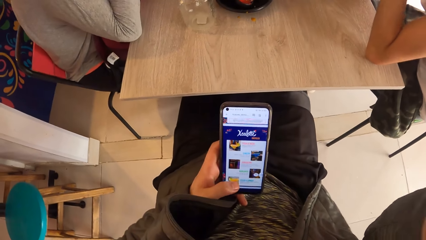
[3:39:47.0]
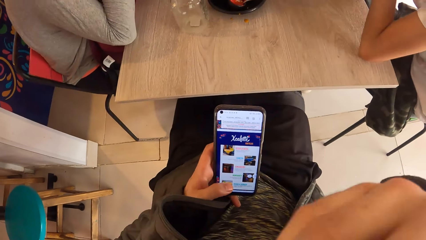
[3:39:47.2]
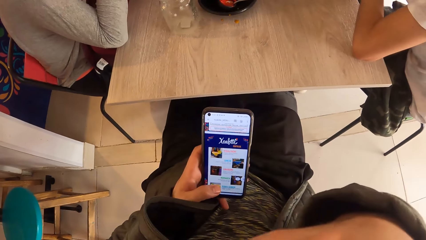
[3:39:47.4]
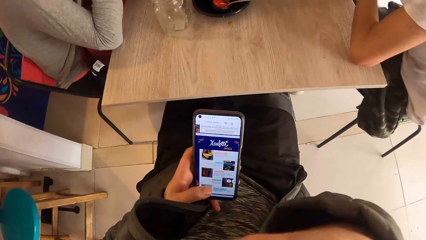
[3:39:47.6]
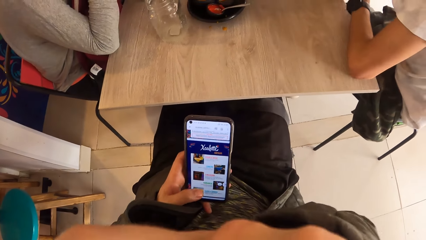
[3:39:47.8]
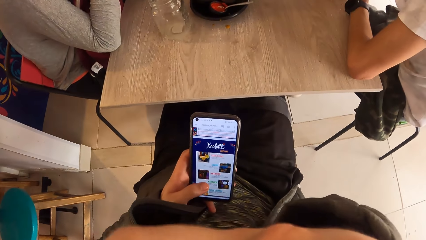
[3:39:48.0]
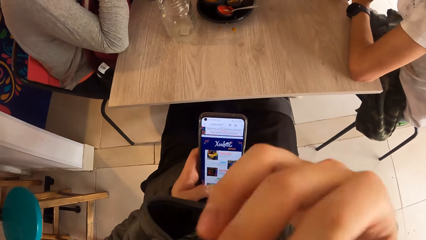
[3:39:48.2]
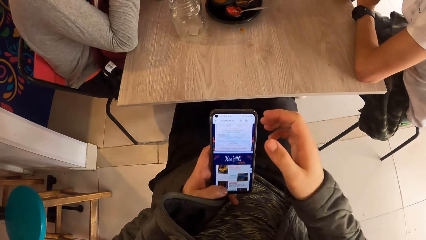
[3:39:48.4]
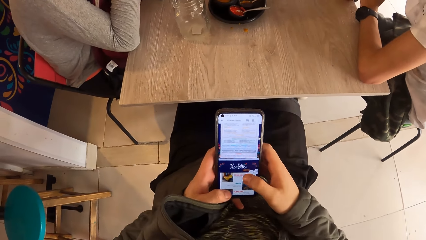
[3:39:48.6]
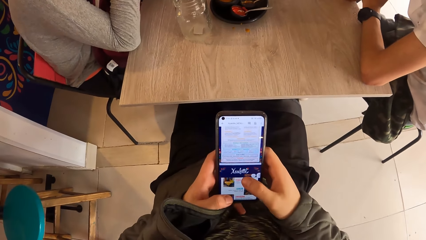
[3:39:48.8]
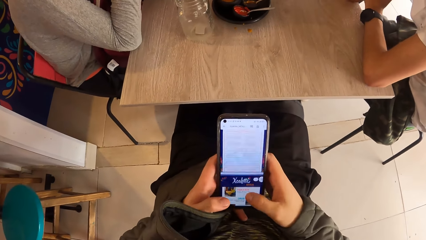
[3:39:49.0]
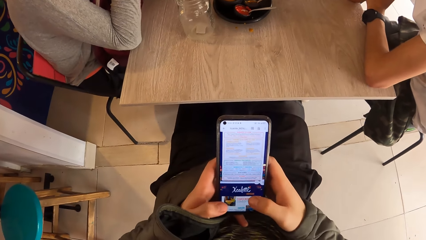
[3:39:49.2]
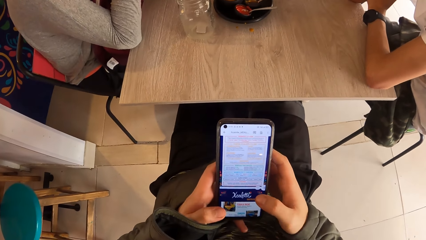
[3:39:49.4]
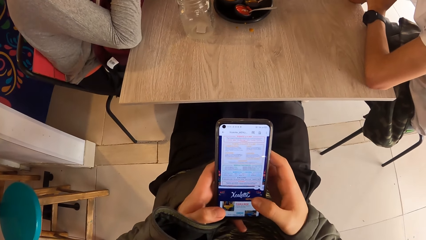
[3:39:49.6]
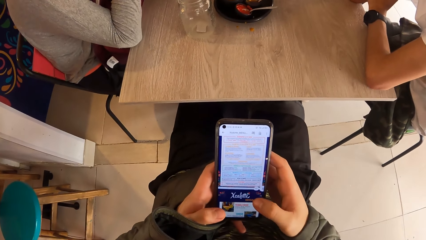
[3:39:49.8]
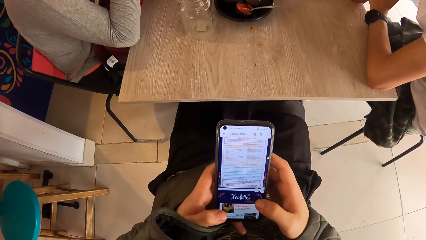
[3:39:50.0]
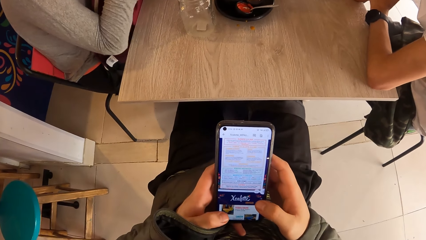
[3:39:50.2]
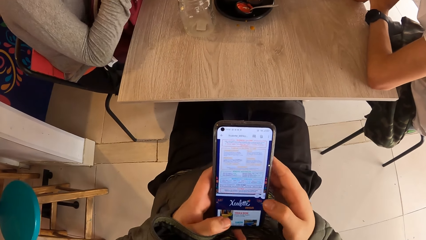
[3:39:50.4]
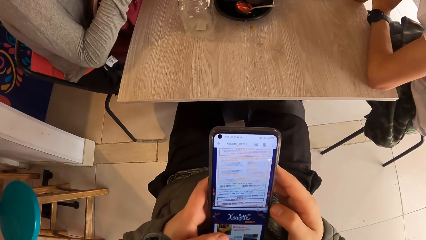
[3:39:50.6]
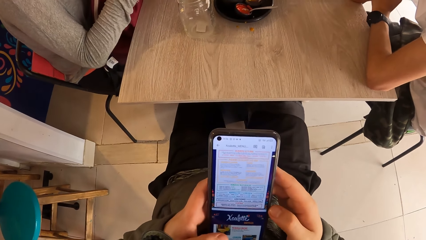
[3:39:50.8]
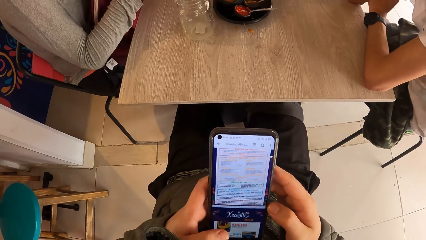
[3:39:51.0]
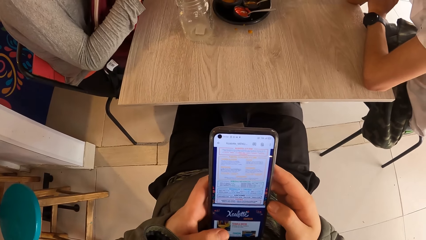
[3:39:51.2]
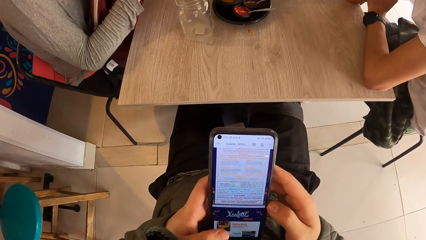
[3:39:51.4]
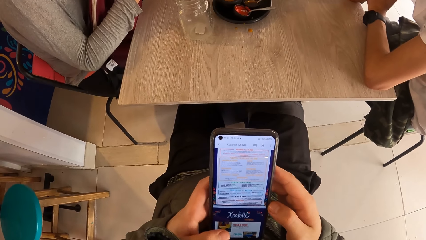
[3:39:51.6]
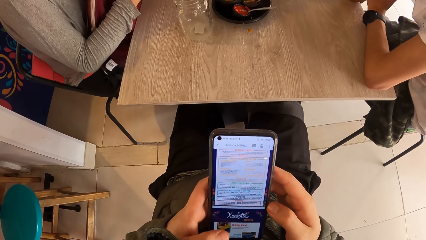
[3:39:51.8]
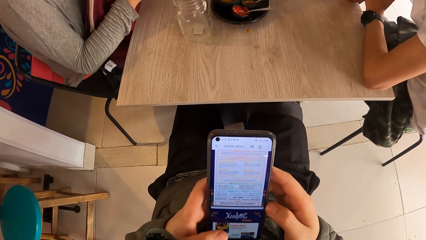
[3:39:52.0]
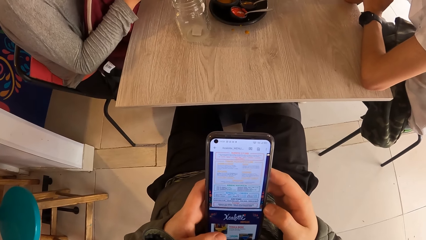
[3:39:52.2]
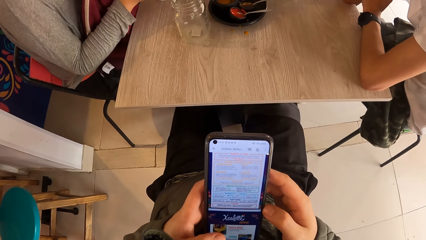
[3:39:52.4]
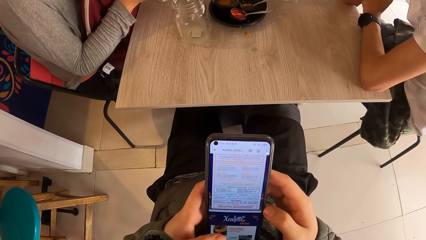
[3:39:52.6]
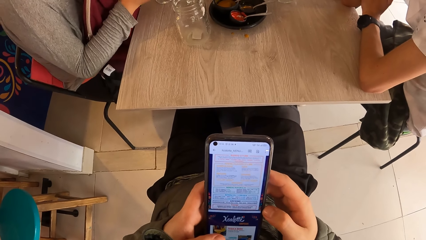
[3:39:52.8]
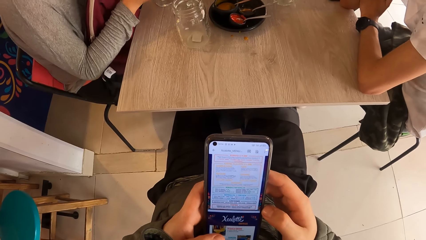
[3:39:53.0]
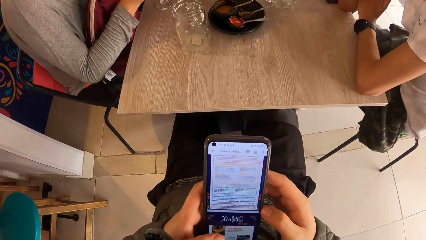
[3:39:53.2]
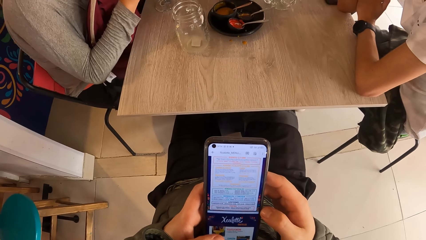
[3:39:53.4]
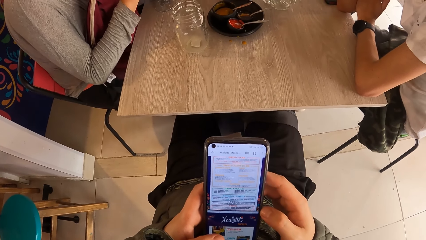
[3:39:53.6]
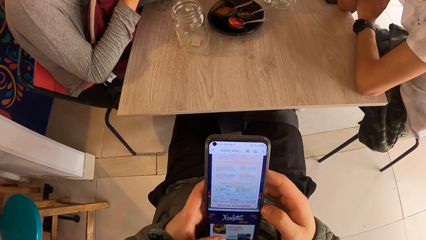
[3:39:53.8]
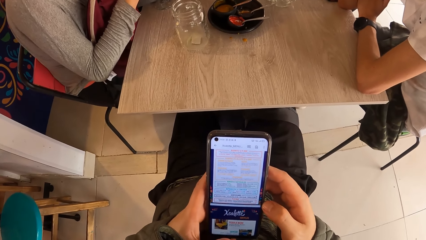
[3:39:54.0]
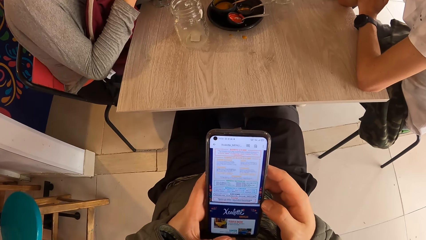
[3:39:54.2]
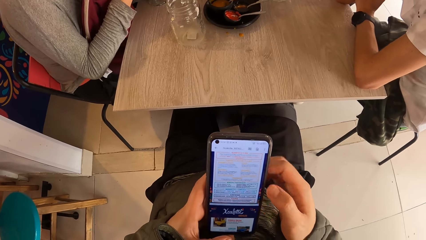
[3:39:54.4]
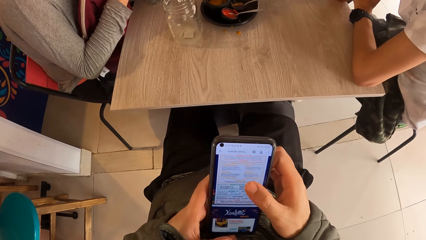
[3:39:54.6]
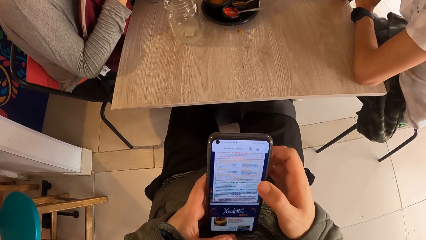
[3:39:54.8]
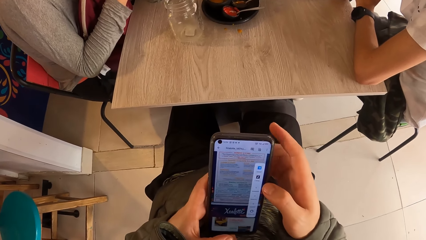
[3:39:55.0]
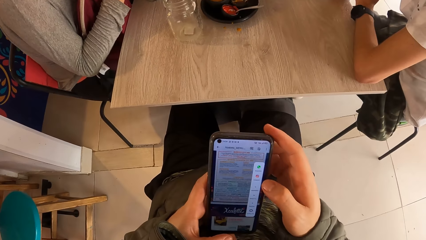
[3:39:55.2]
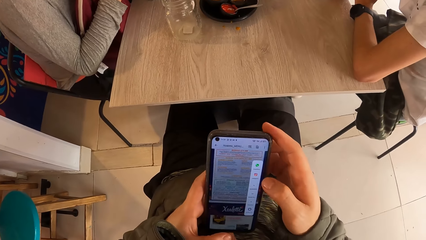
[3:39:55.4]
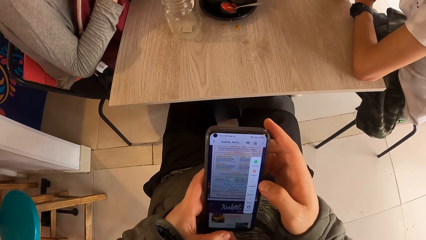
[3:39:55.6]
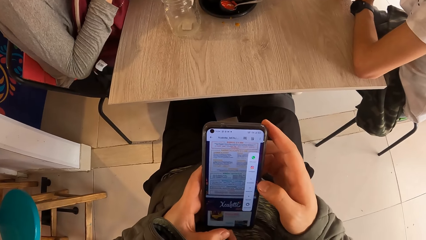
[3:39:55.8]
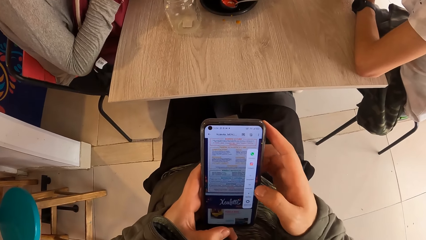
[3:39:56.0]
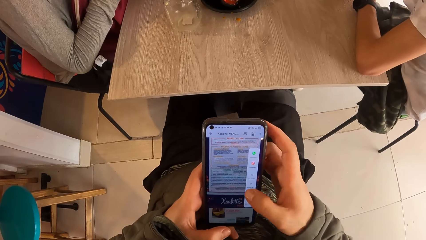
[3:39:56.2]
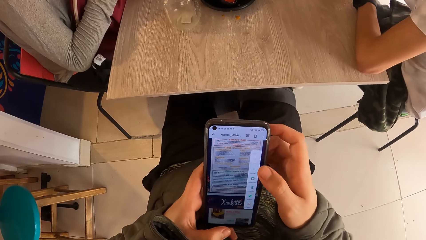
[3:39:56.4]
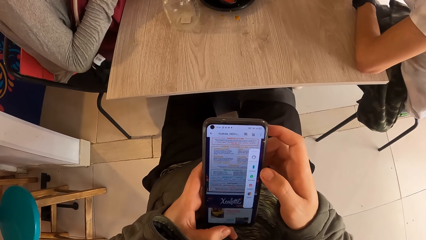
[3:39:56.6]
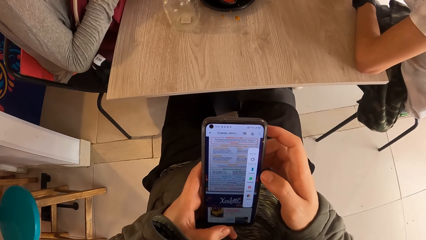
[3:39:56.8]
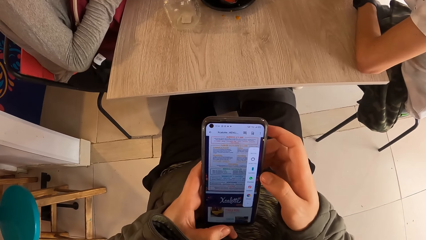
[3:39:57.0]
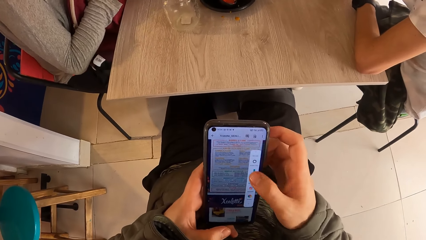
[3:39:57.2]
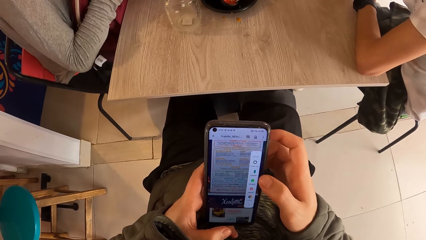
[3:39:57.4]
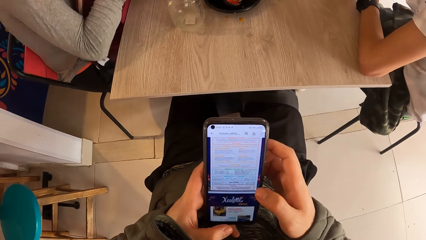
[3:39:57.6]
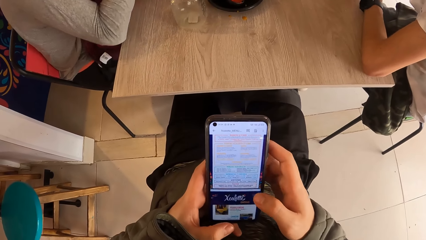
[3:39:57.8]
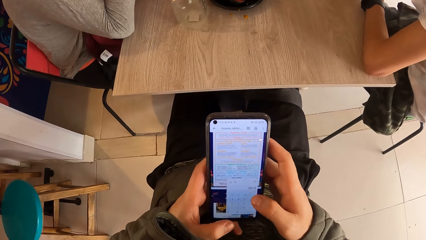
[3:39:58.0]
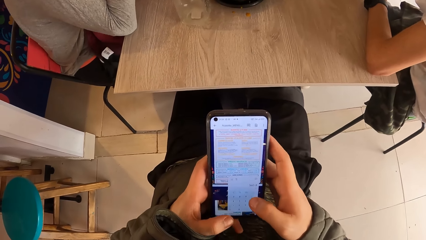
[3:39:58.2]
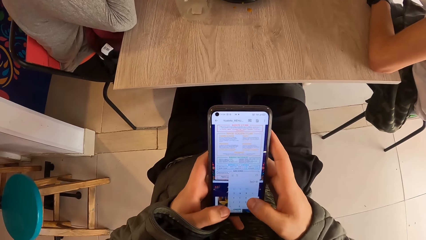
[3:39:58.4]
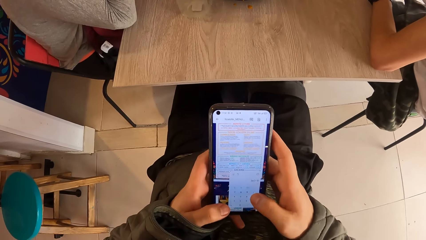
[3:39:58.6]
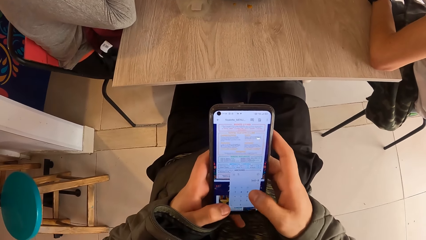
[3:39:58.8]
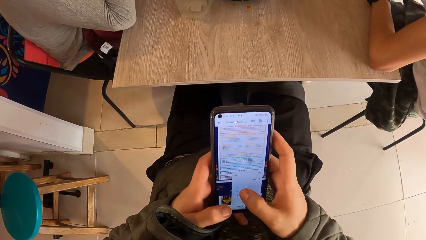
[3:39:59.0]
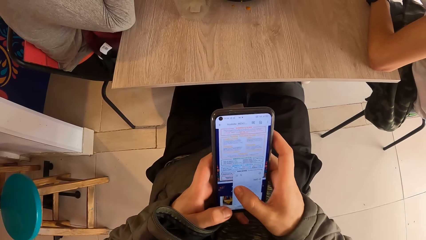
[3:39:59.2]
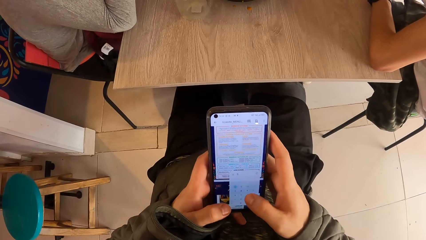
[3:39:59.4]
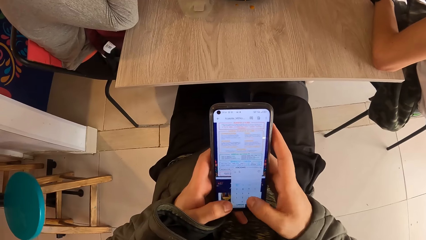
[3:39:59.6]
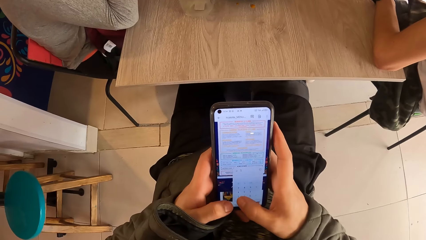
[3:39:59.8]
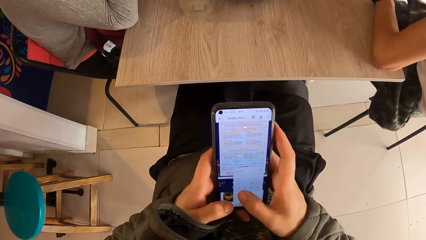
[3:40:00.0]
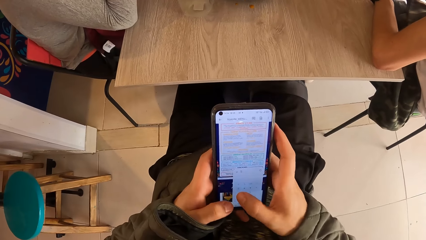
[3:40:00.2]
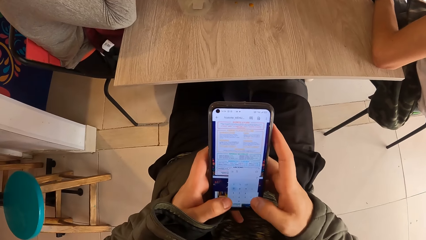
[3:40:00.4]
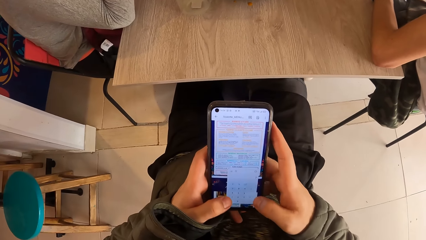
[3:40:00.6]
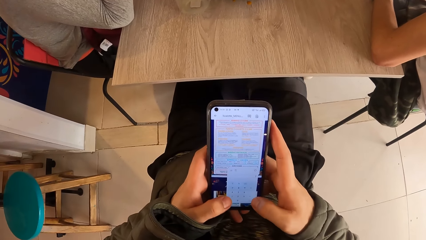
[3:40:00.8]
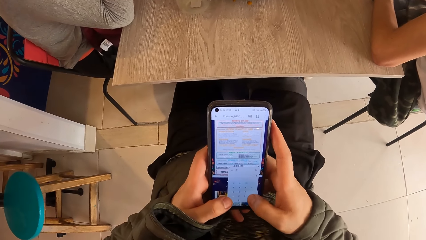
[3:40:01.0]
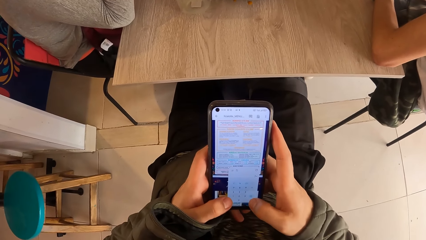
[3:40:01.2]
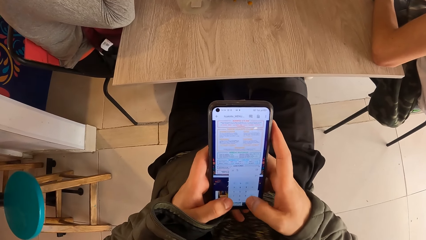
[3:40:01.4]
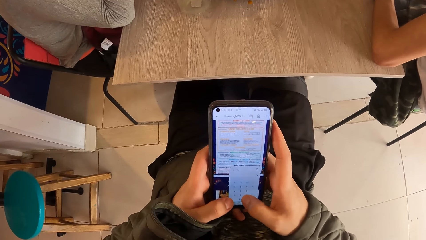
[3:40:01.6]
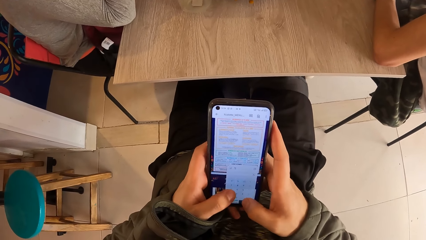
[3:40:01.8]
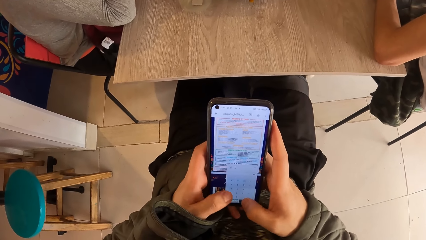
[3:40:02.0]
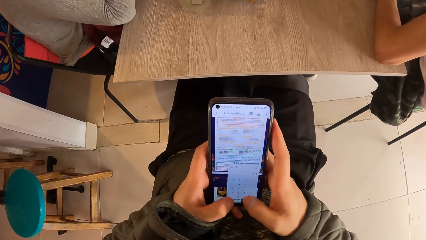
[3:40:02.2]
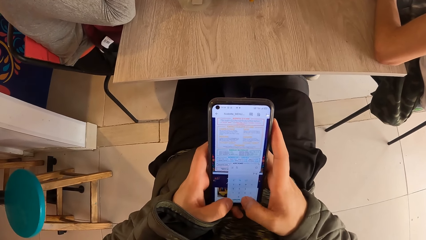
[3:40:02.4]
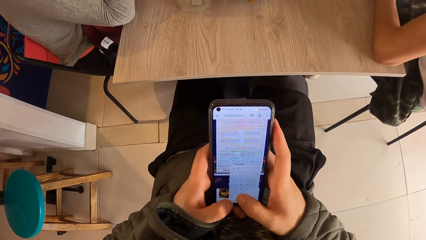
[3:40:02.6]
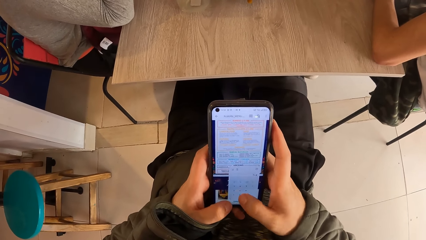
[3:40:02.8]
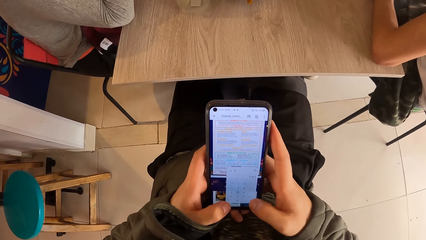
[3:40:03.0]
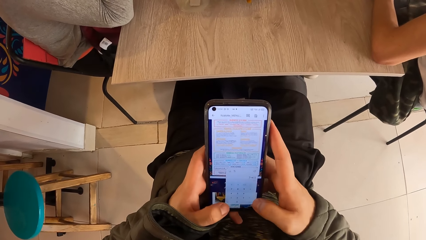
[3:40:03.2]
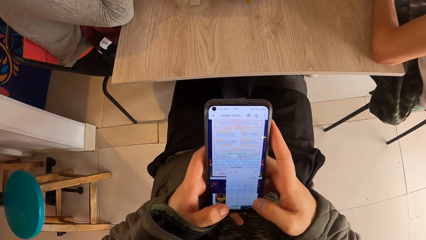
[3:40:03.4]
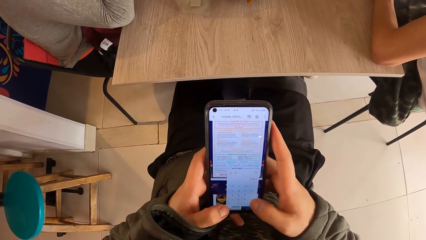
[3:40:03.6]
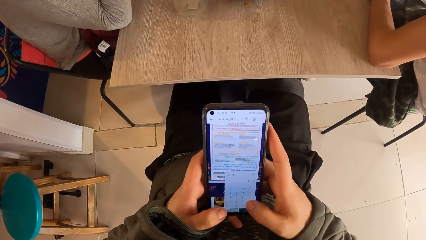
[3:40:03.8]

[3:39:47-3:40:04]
The camera wearer touches his chin with his right hand. He operates the phone with his hands. A lady moves her hand on a table. The camera wearer operates the mobile phone.
